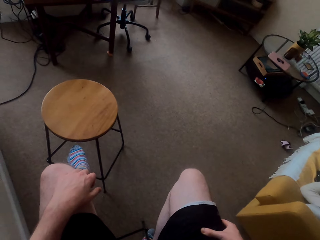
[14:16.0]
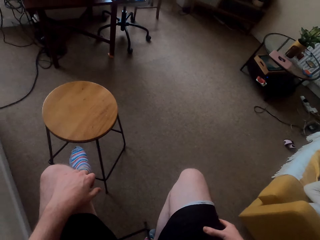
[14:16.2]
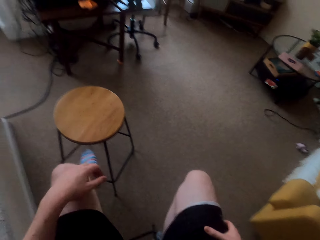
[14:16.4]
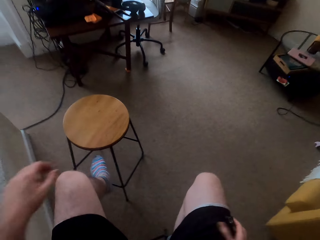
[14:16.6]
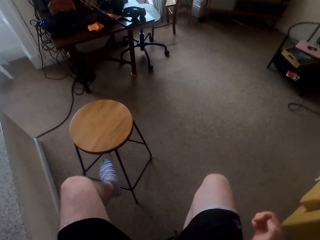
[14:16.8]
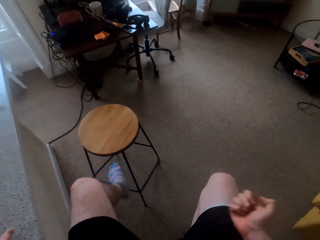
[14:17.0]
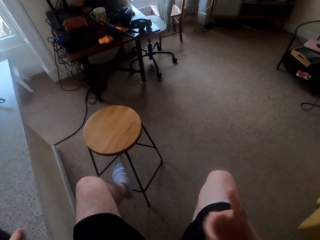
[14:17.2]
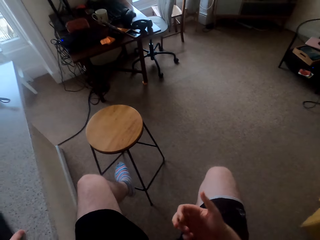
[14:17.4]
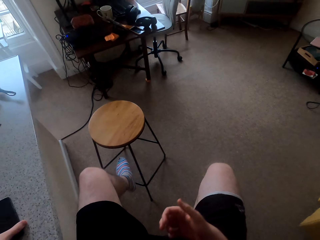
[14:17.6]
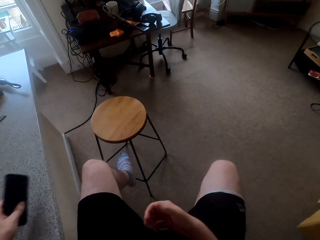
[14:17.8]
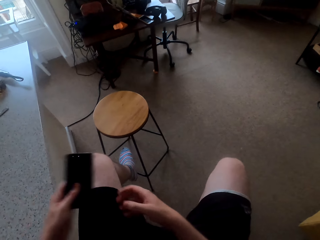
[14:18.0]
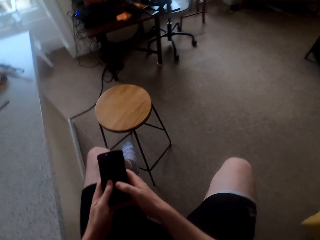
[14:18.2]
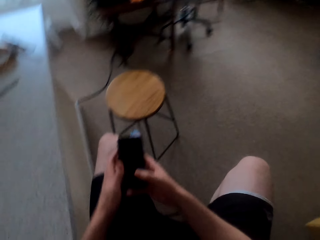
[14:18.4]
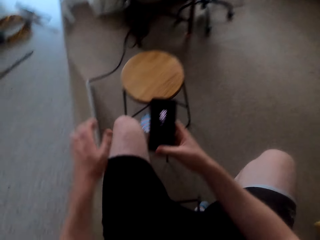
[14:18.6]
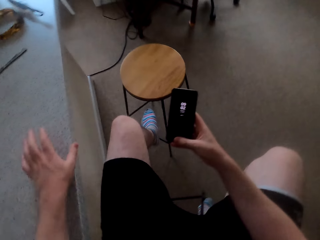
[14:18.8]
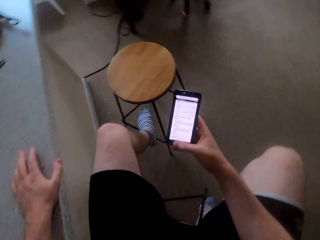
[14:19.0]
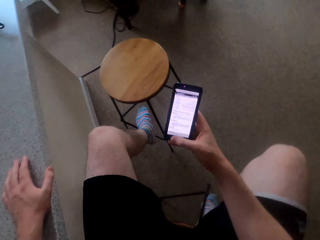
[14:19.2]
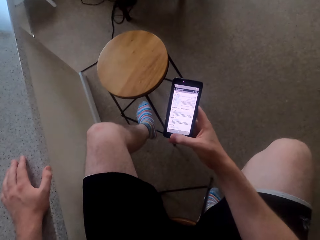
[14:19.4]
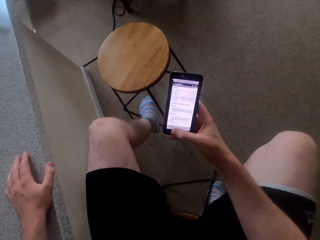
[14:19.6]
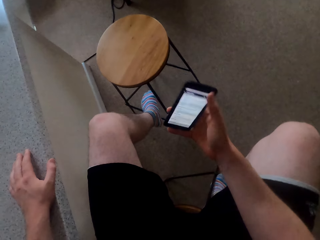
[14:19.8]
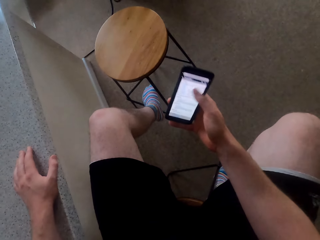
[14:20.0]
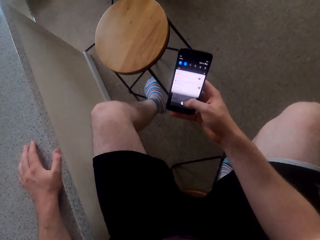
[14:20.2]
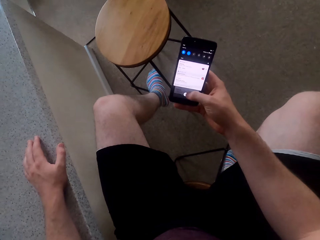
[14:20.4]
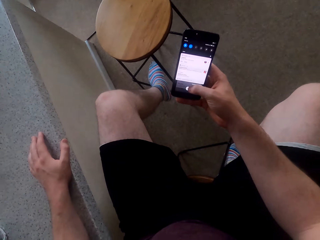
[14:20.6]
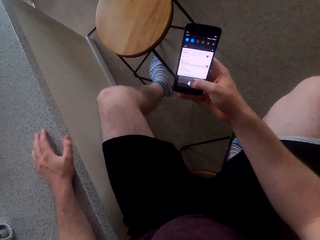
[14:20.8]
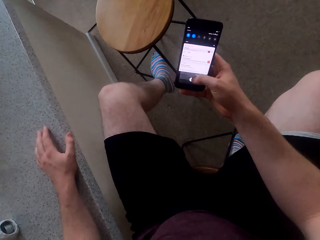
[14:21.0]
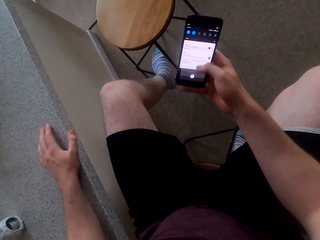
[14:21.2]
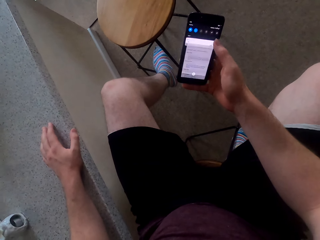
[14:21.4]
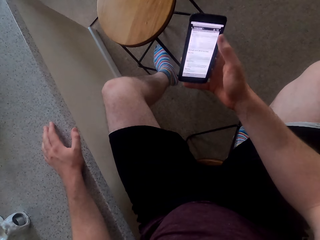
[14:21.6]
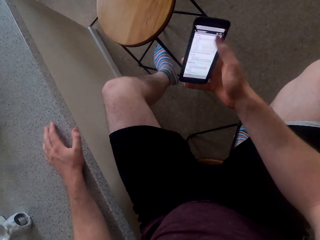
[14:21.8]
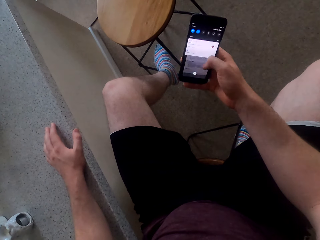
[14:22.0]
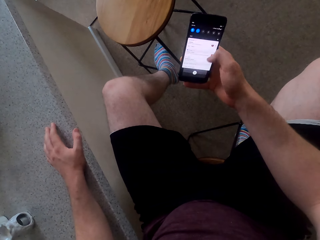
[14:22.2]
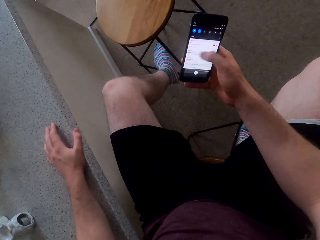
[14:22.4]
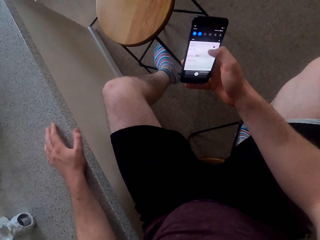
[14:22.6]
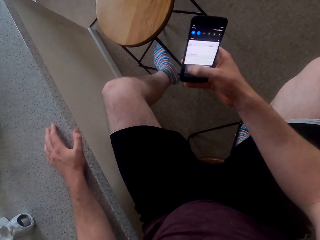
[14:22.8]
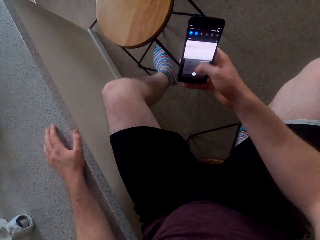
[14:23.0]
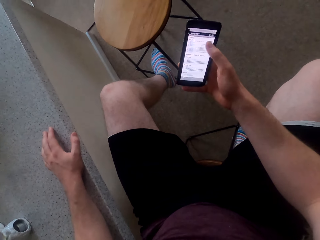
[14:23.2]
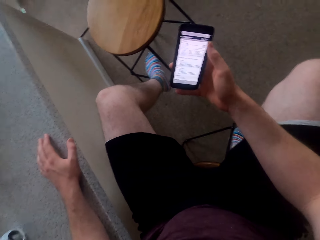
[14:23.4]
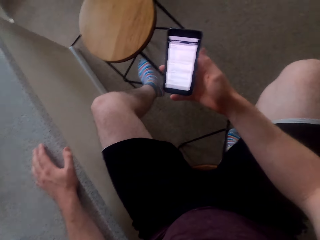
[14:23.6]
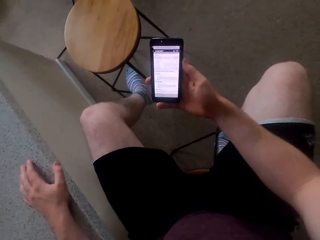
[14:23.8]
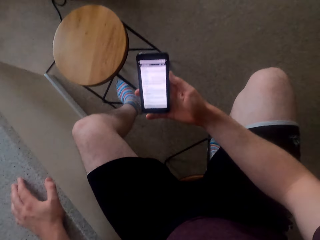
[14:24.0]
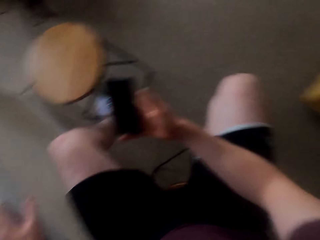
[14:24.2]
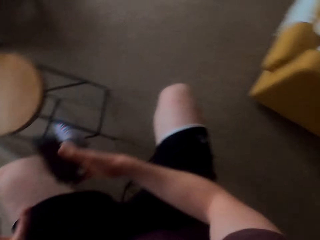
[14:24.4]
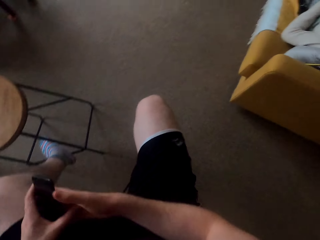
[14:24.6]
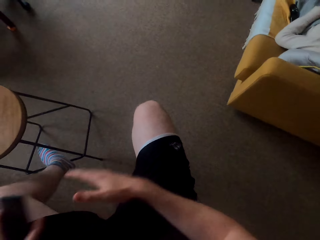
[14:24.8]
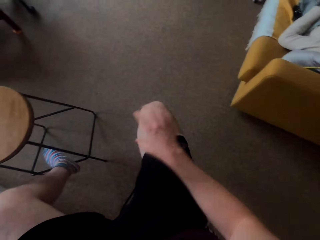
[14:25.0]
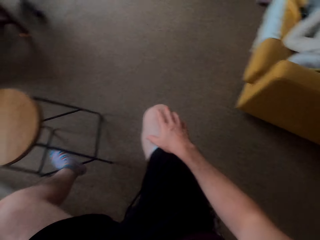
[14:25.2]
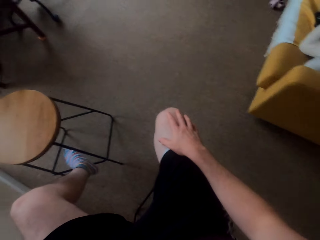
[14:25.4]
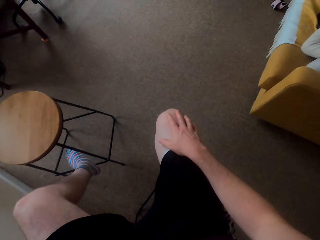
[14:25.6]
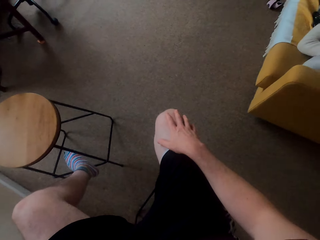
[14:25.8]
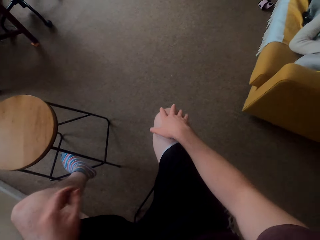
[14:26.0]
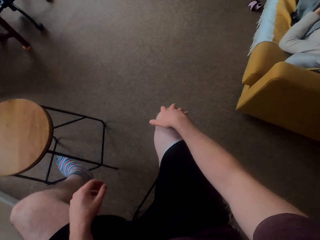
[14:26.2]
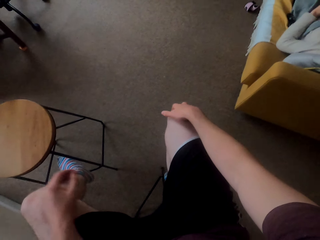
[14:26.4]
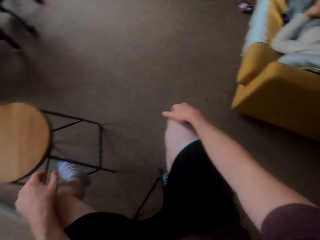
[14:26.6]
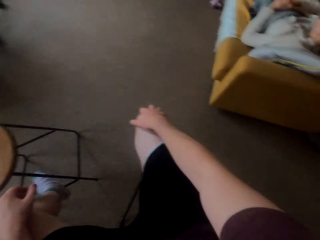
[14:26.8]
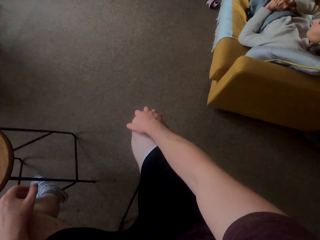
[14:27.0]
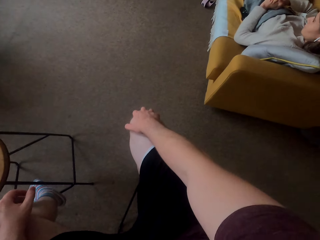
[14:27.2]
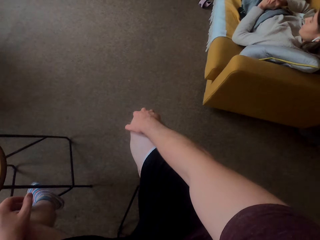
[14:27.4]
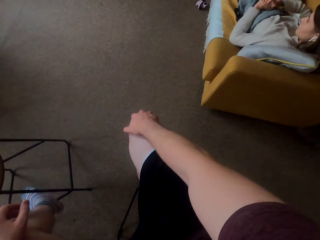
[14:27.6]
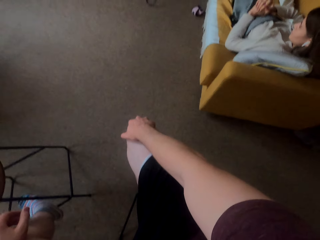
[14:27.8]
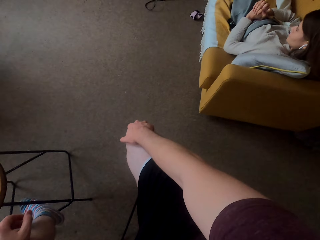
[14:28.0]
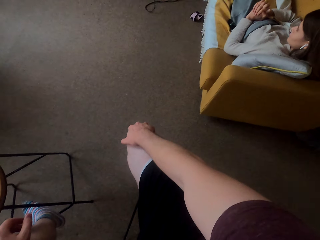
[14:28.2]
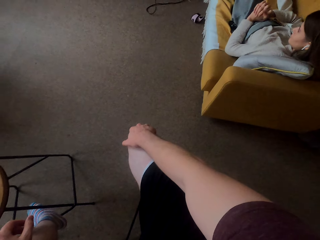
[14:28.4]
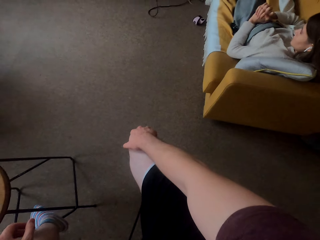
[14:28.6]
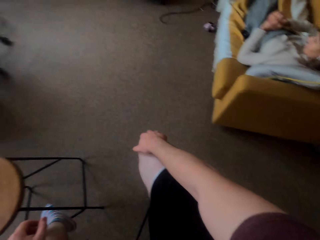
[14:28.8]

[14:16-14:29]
The camera wearer picks up his phone. He browses on his phone. He puts down the phone.

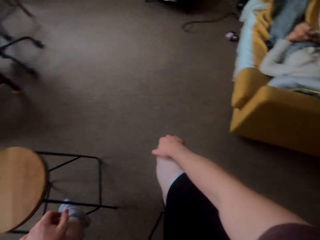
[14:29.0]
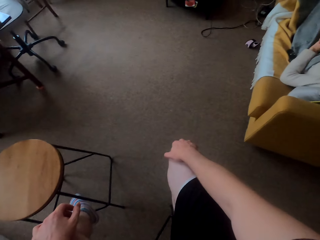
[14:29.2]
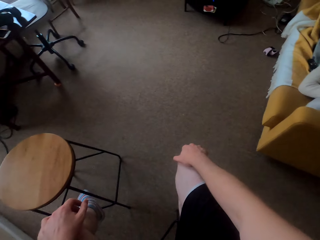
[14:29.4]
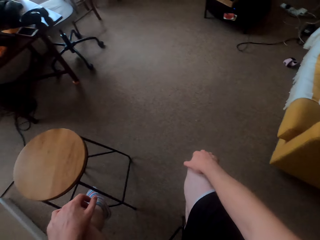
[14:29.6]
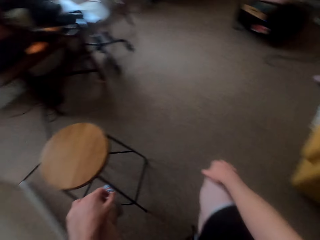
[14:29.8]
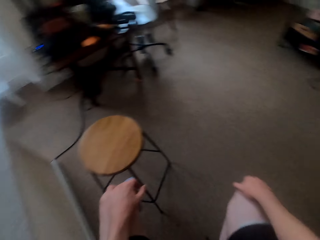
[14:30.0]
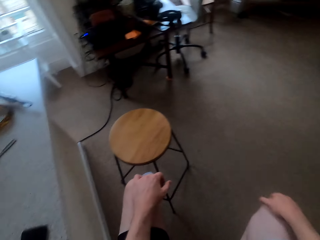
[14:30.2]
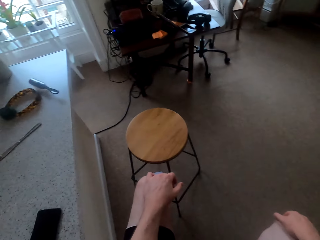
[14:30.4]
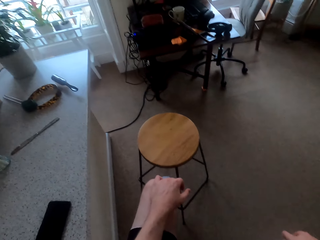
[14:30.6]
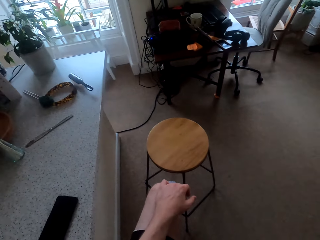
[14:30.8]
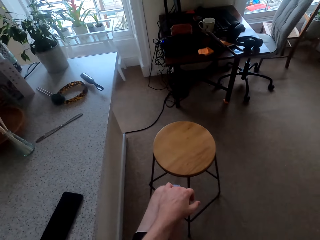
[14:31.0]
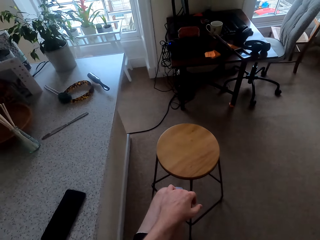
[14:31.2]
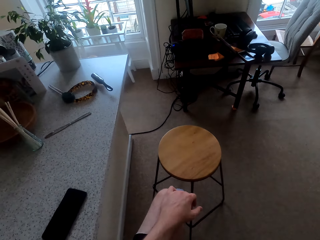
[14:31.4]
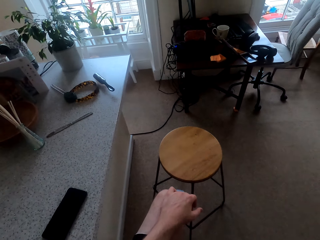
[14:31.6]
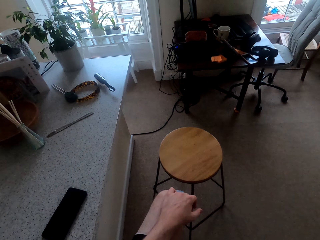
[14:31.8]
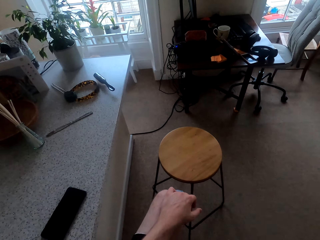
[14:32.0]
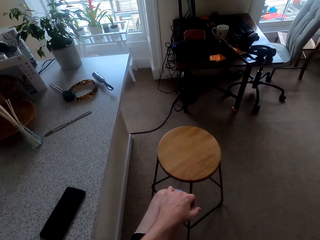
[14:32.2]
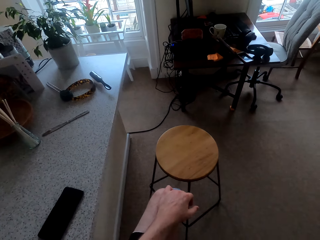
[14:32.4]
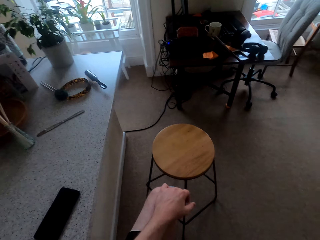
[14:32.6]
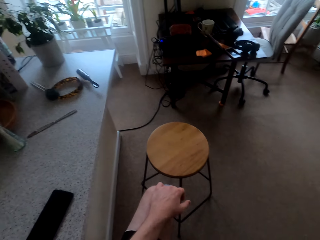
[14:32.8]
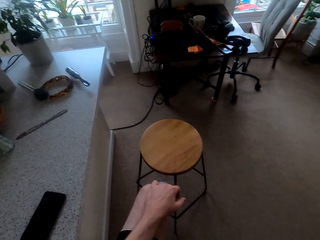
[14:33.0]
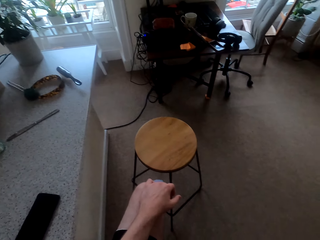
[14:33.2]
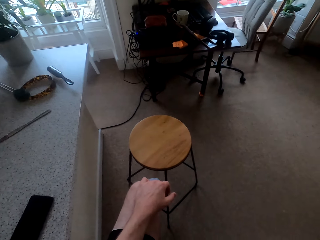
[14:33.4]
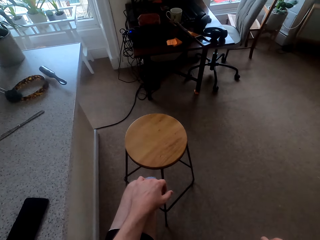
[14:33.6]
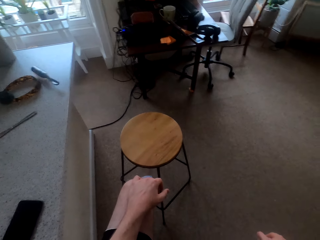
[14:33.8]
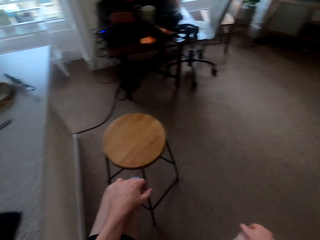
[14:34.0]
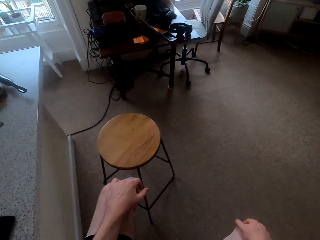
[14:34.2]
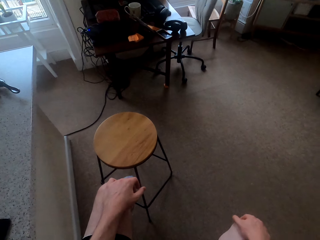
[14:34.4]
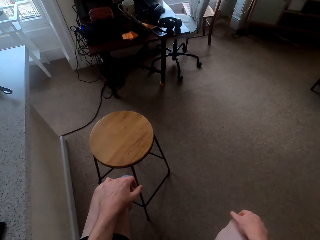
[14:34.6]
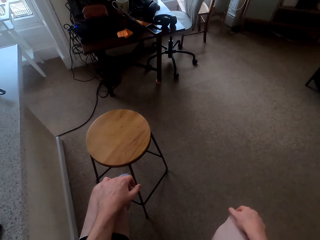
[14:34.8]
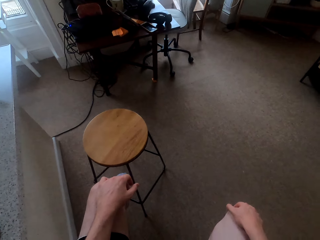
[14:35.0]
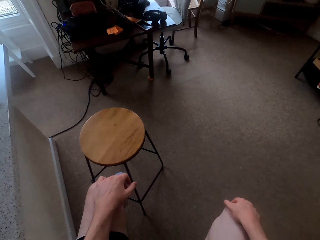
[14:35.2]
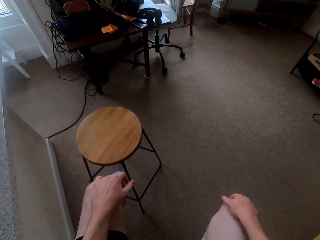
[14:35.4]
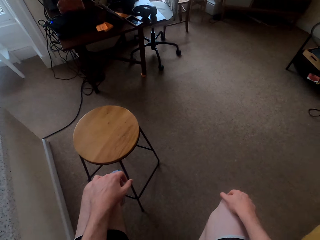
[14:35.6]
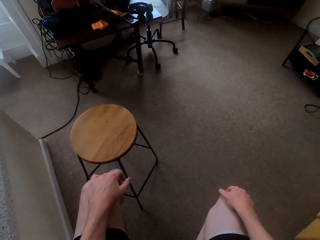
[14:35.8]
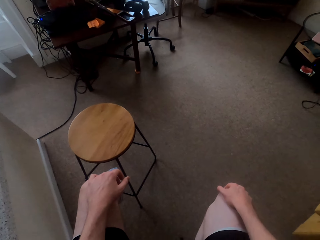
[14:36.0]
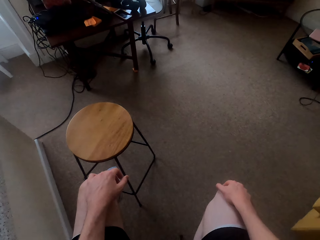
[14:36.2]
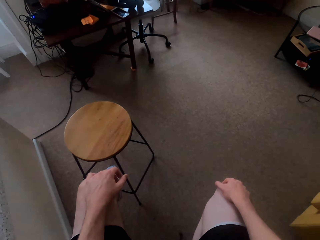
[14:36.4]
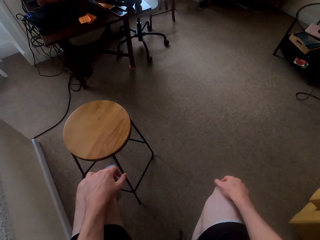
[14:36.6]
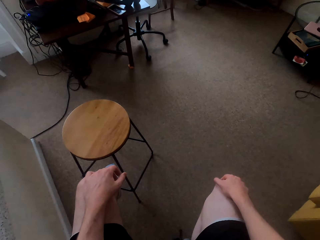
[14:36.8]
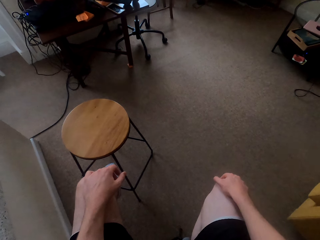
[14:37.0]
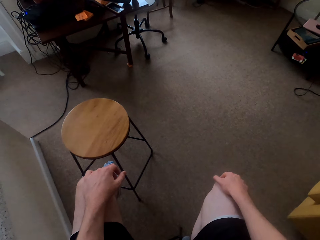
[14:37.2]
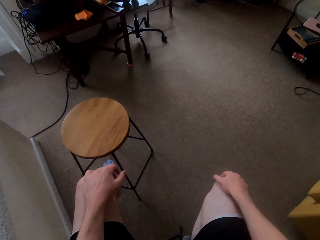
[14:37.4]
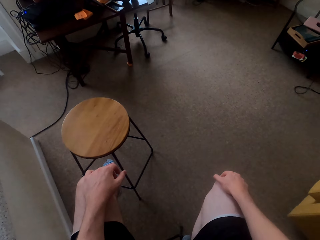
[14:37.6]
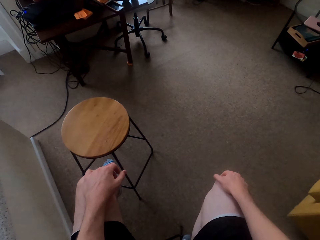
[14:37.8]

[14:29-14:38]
The camera wearer looks around.
